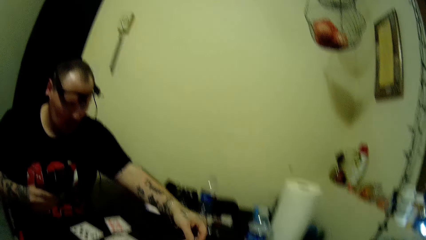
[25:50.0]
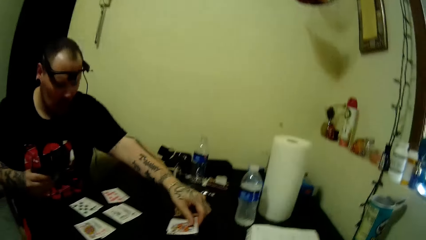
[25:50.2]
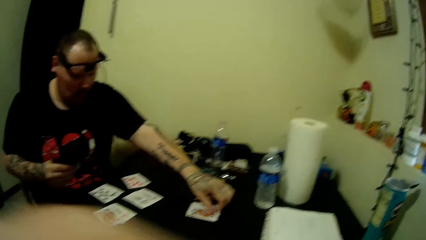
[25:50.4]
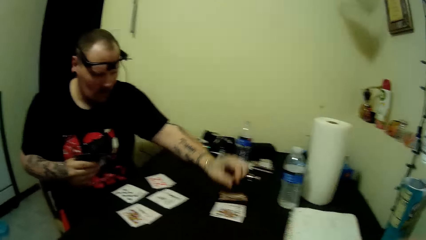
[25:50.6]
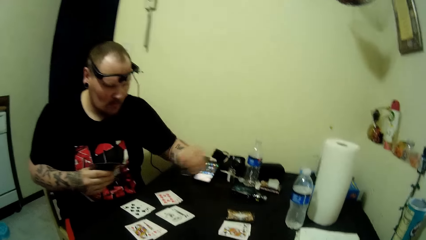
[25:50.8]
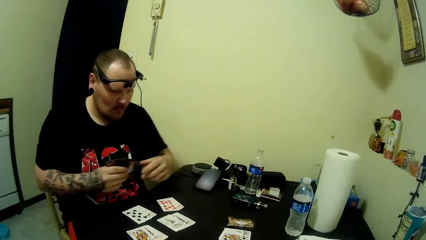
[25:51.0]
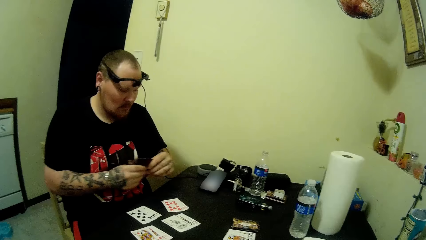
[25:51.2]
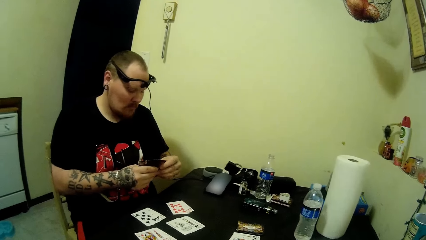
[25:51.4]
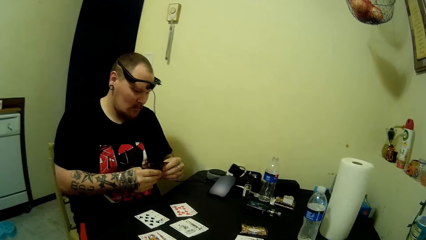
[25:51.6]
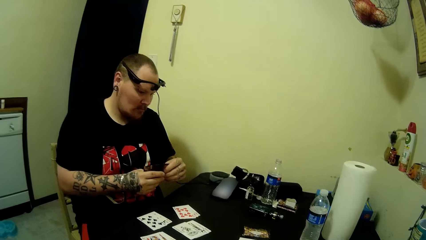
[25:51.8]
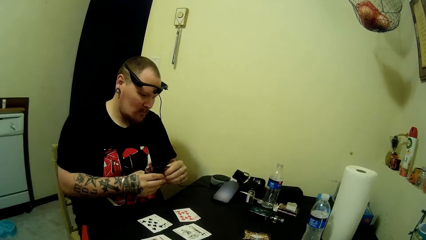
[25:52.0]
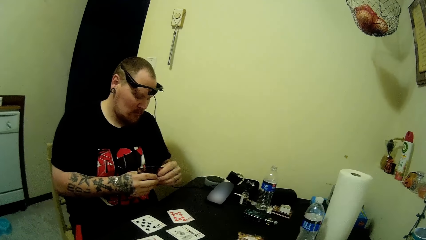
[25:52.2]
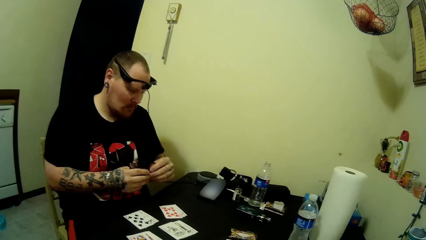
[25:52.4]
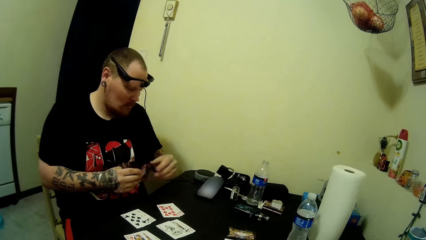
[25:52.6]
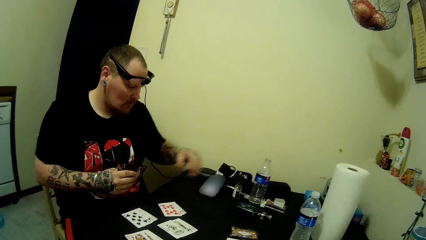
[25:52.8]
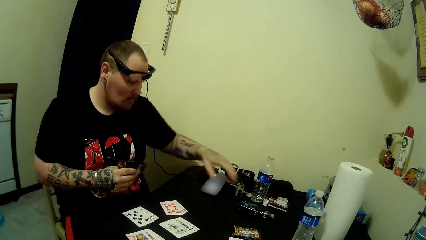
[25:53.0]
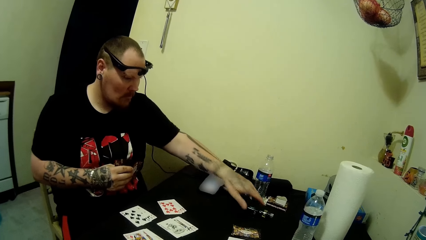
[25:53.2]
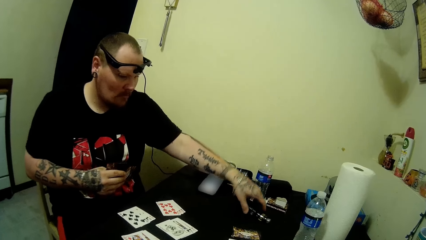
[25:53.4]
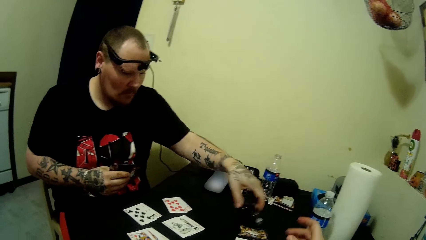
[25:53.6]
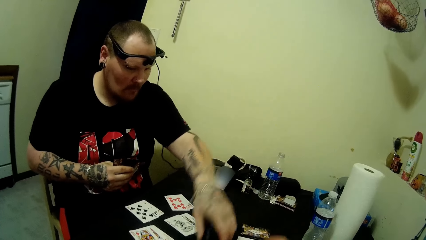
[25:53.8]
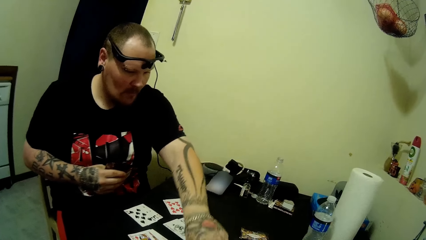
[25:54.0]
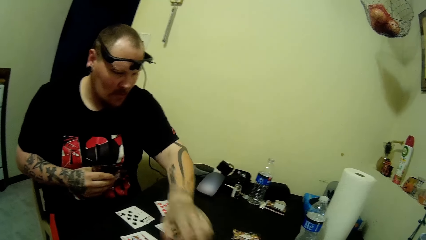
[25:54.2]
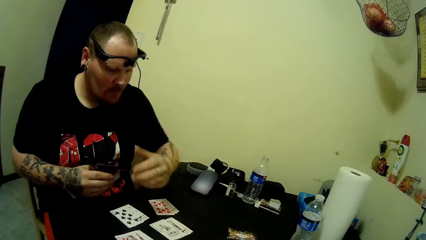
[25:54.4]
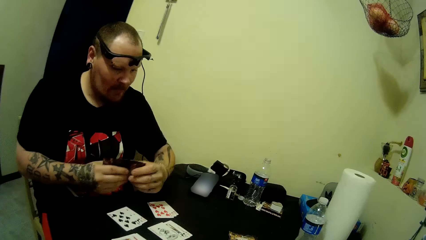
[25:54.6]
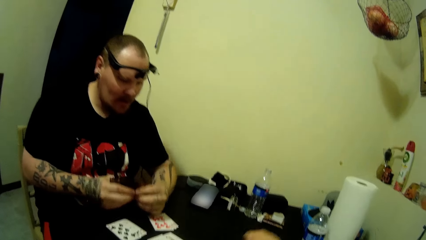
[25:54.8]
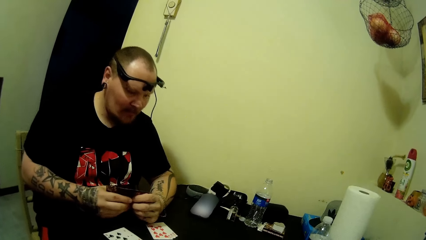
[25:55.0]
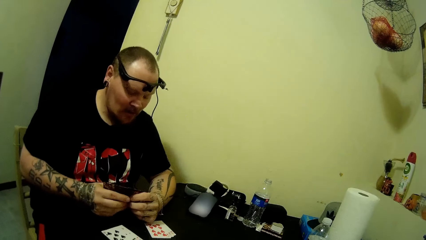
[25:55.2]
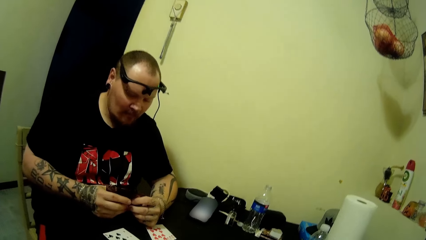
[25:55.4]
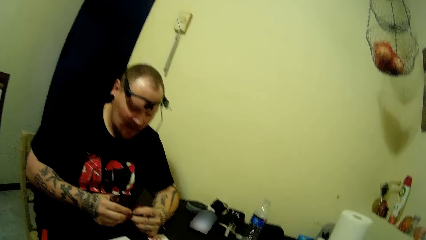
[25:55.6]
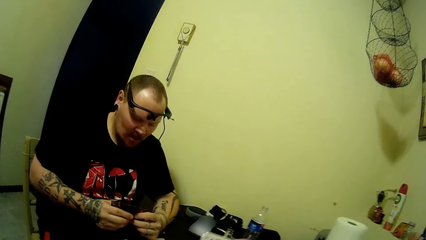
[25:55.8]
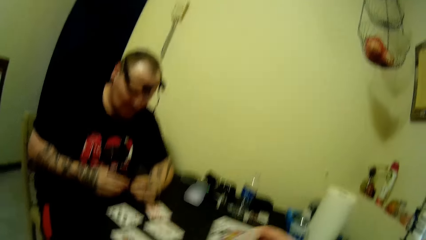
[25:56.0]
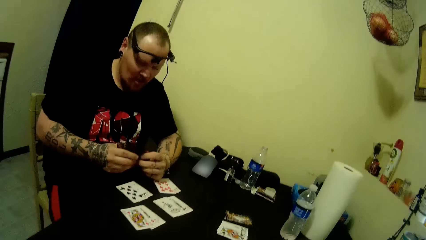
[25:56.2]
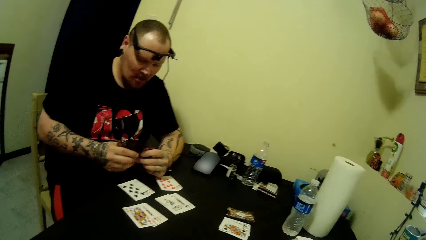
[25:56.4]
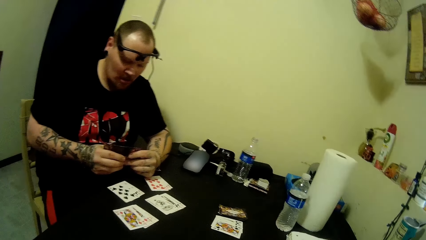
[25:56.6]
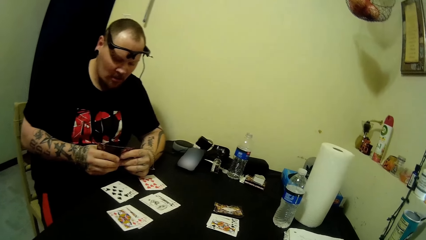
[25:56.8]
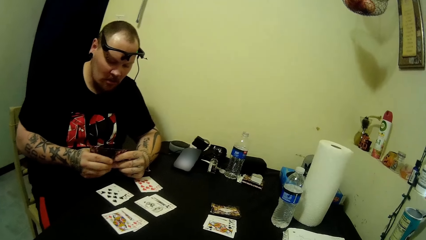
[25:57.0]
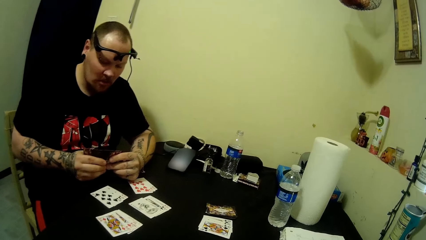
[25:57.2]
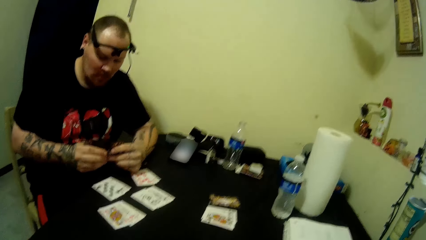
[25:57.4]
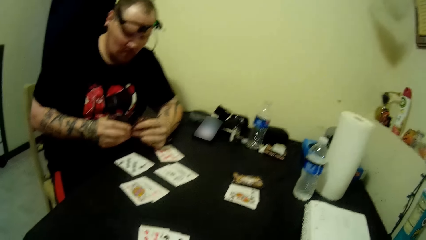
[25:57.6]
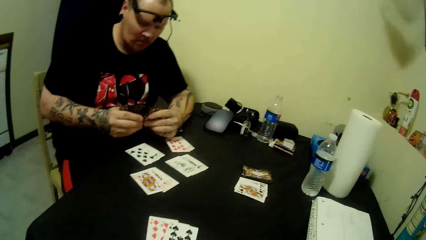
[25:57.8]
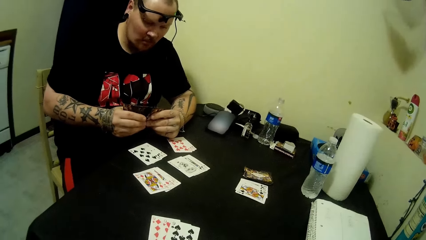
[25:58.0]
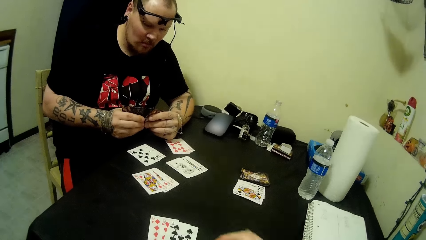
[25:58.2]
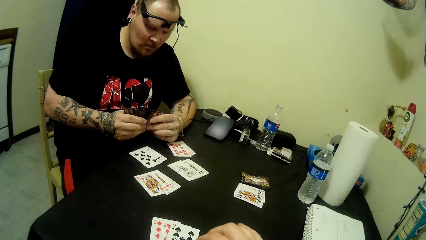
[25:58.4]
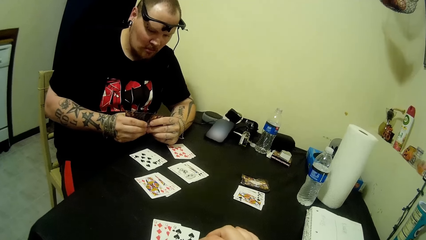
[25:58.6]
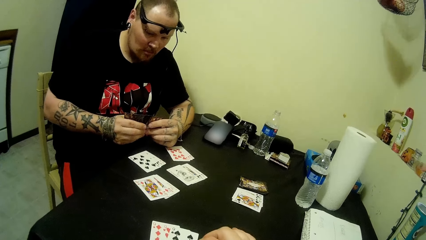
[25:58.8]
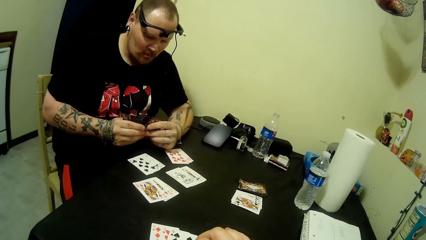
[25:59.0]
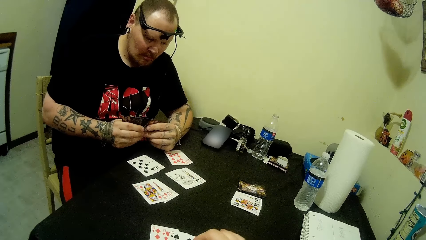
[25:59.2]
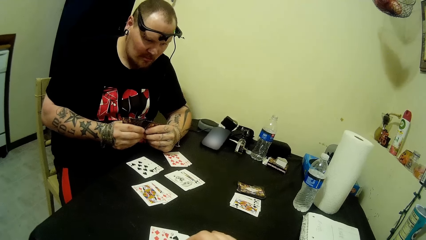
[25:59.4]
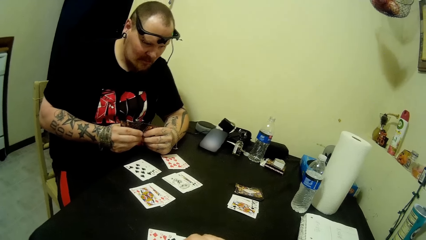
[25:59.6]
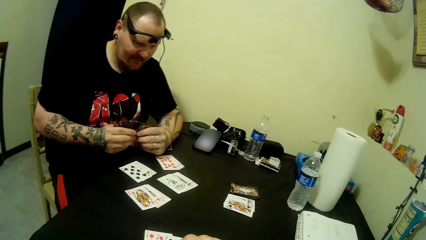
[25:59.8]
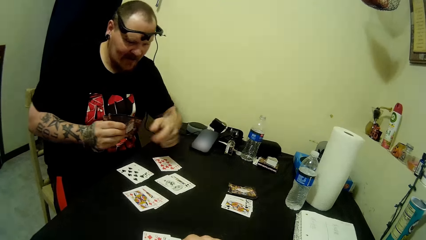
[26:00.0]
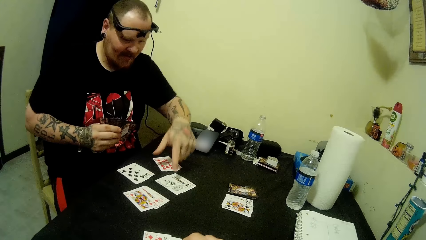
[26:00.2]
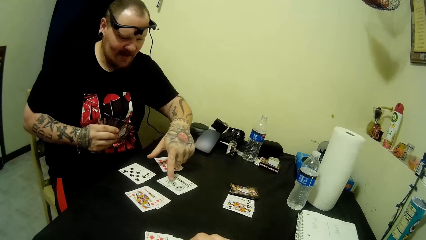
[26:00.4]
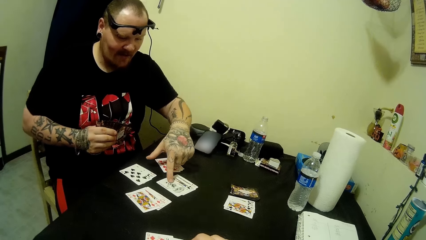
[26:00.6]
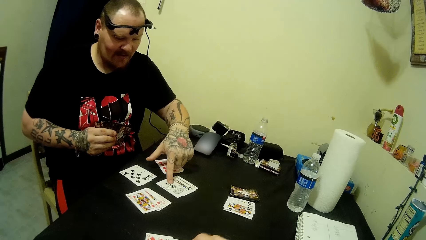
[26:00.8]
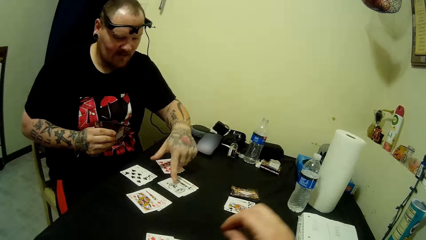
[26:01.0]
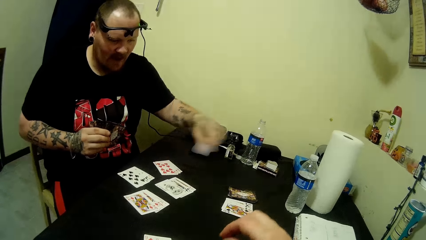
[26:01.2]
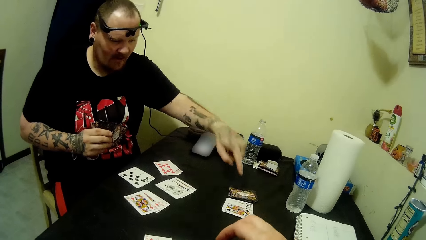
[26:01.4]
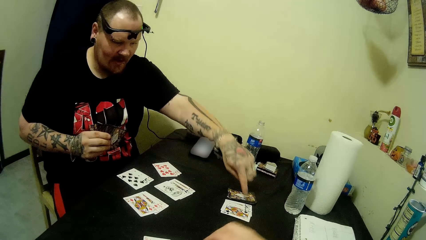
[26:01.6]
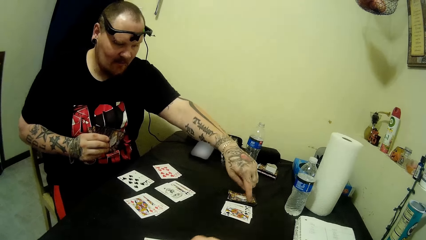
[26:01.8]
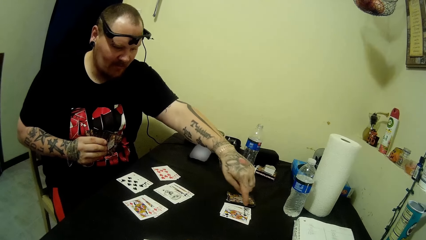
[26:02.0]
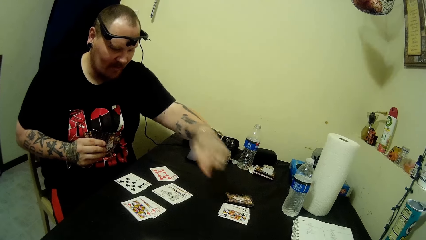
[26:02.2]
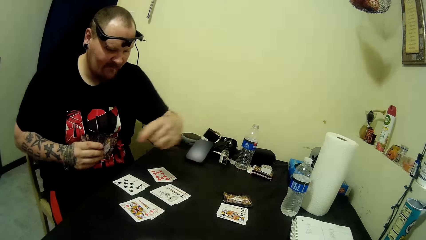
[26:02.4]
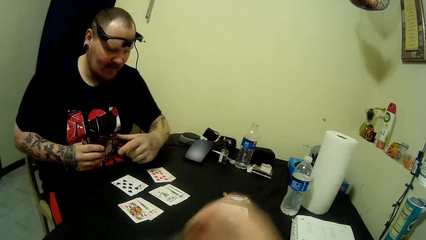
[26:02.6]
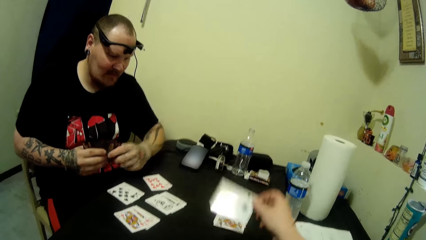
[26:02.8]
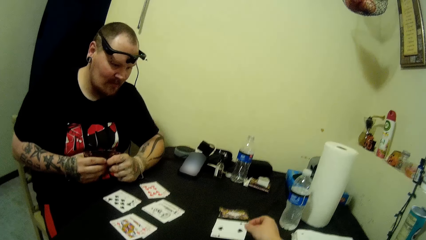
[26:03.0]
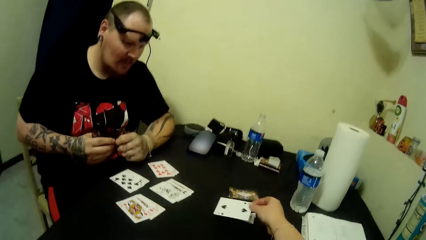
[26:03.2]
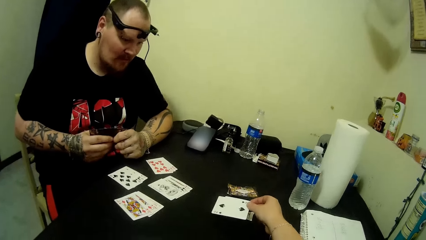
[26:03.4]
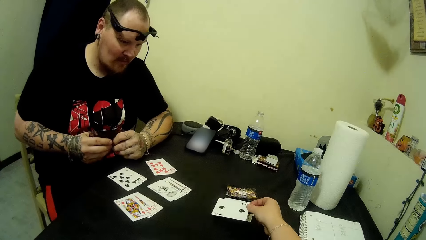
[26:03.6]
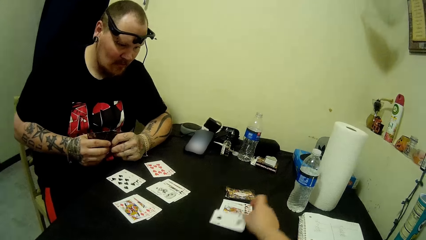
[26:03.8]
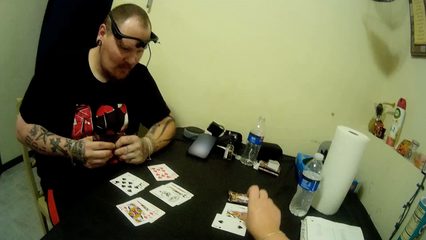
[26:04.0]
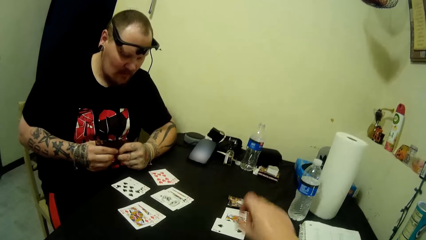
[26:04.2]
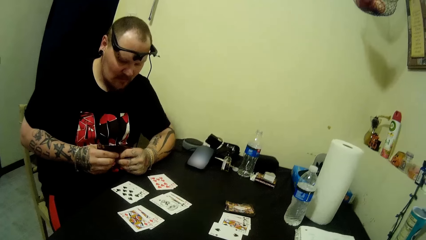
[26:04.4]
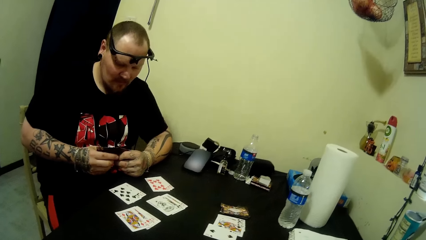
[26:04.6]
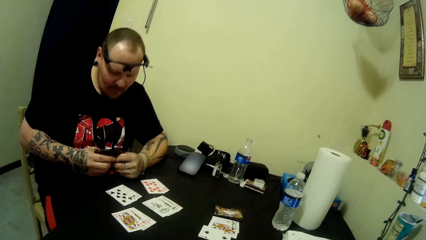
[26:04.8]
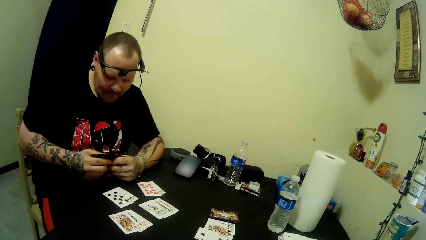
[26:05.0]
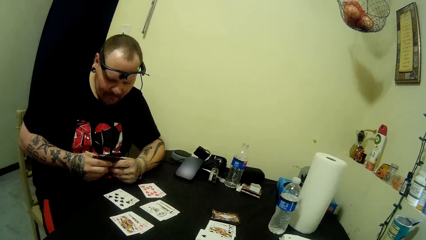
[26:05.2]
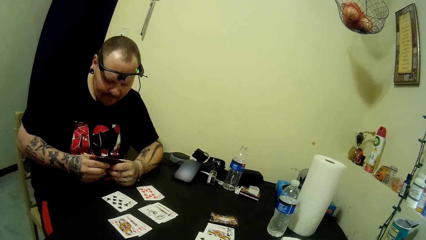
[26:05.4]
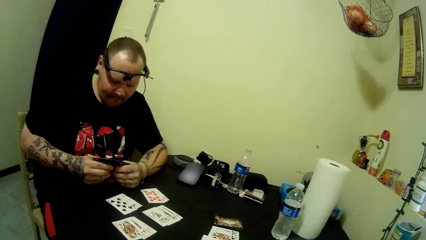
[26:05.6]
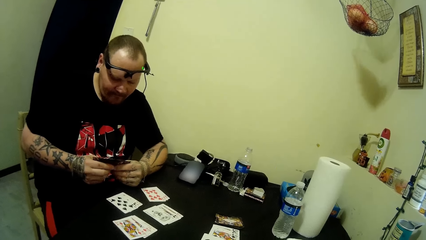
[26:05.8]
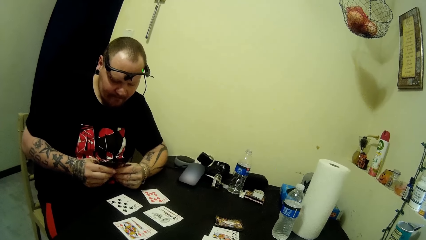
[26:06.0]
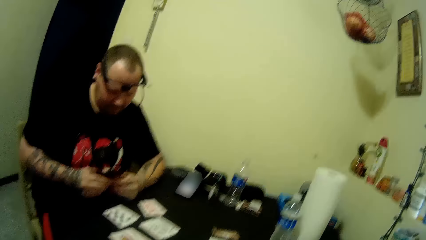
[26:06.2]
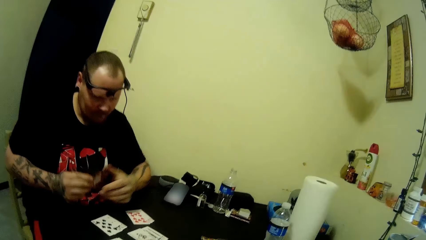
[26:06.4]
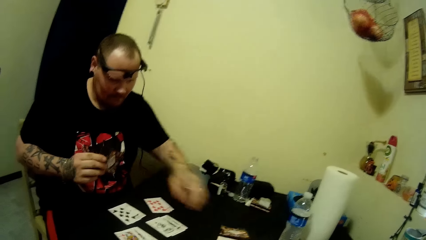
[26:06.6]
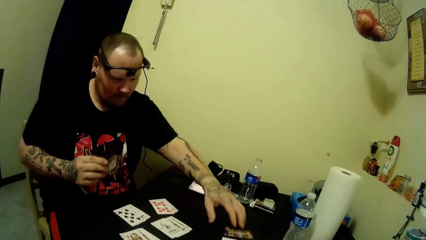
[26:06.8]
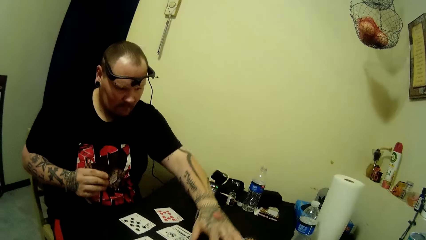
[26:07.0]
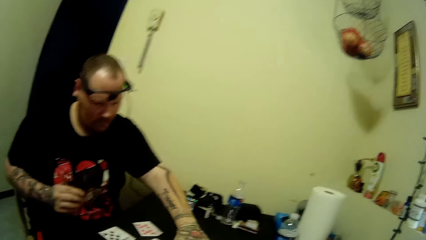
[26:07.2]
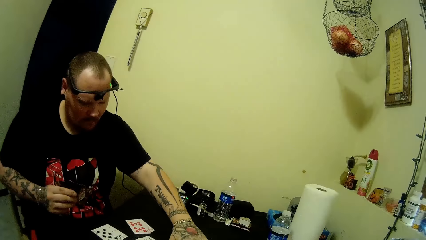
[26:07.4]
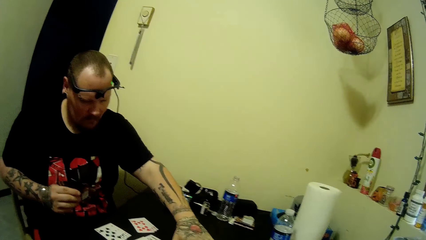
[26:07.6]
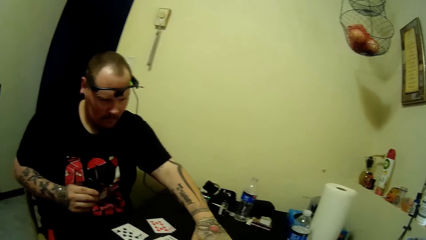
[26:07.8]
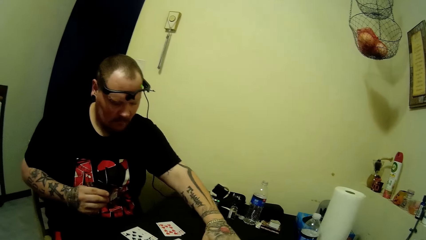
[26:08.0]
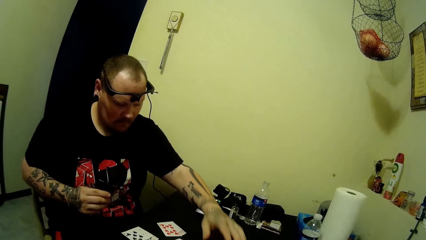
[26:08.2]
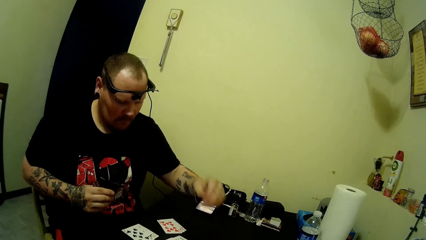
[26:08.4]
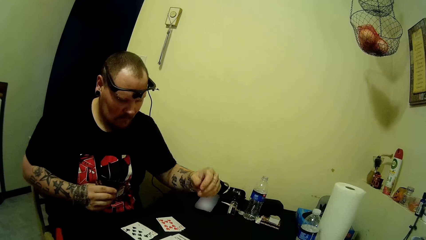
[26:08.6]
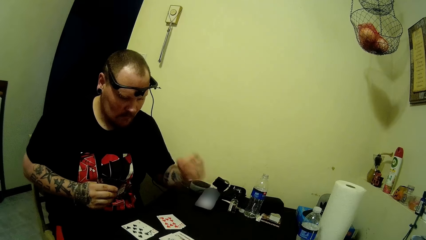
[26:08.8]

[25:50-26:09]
A man puts a card on the table. The man holds cards in his hands. The man adjusts the smoke pipe on the table. The man holds cards in his hands. The man touches the cards on the table. The man holds cards in his hands. The camera wearer puts a card on the table. The man touches the cards on the table.
